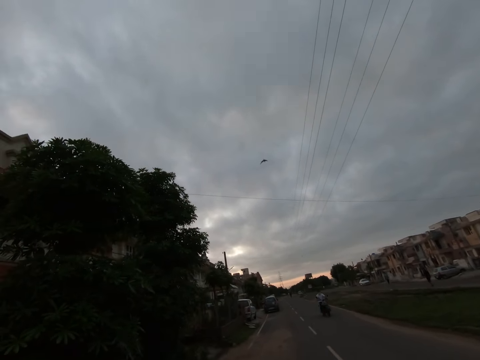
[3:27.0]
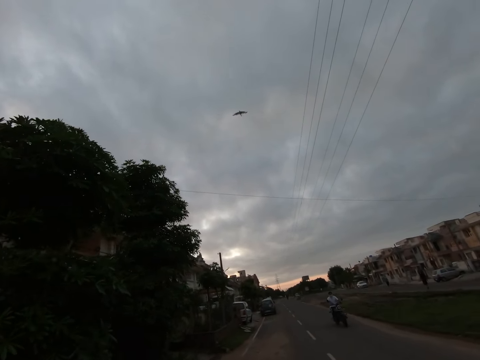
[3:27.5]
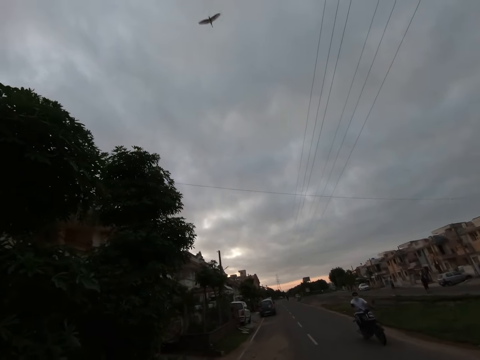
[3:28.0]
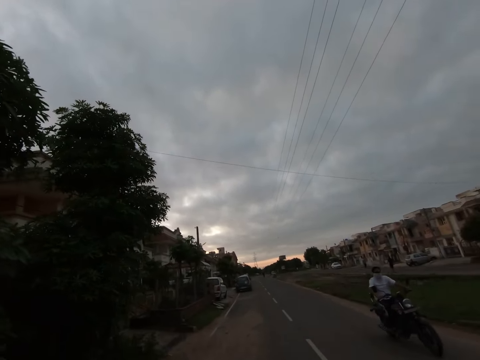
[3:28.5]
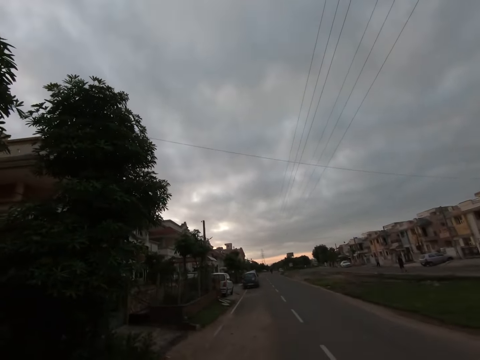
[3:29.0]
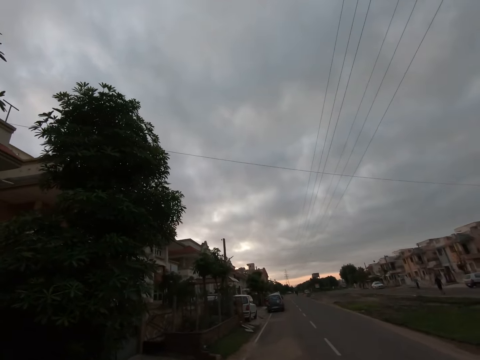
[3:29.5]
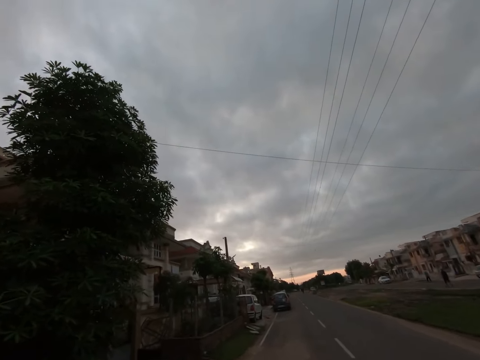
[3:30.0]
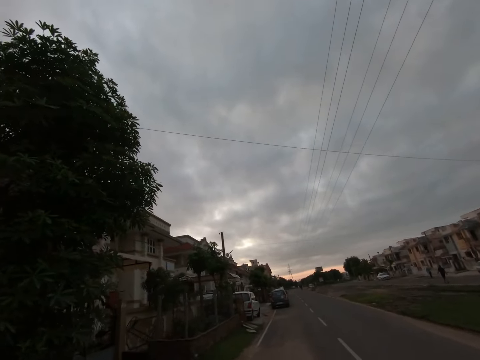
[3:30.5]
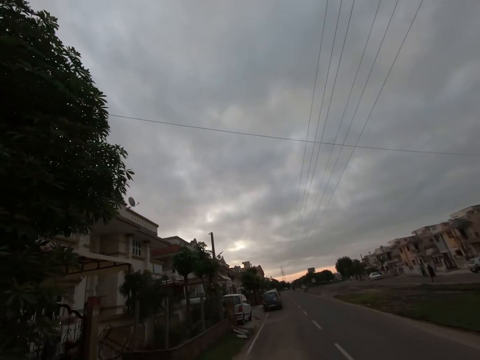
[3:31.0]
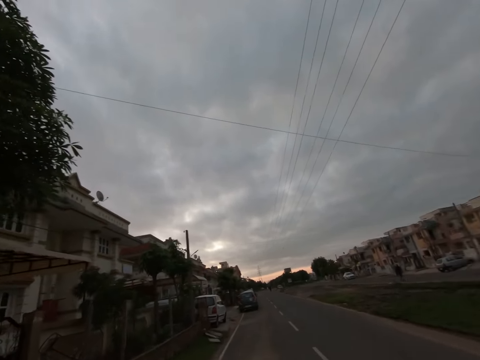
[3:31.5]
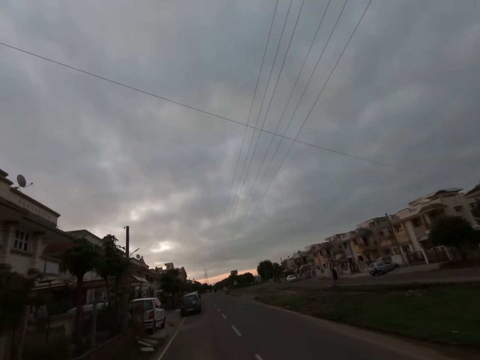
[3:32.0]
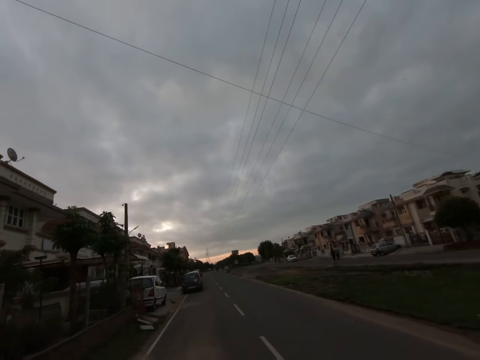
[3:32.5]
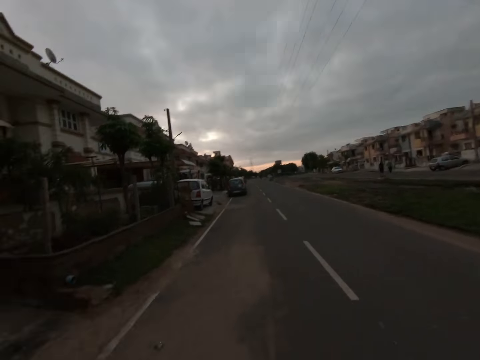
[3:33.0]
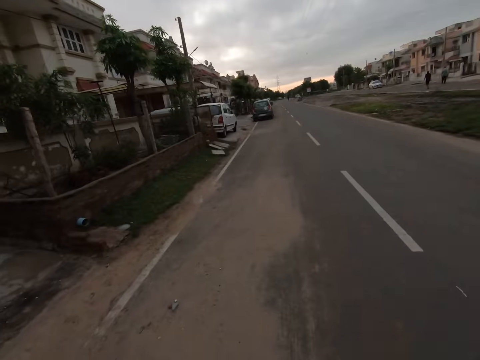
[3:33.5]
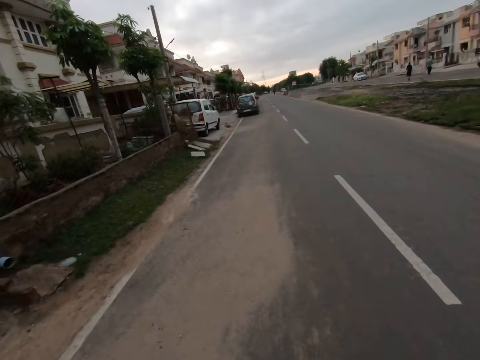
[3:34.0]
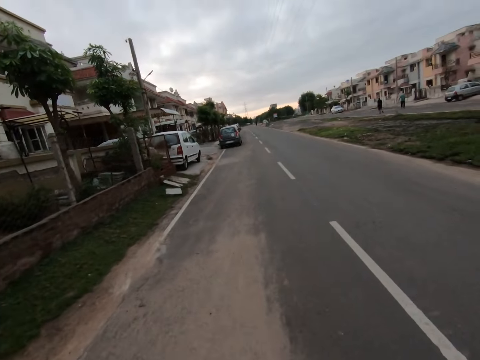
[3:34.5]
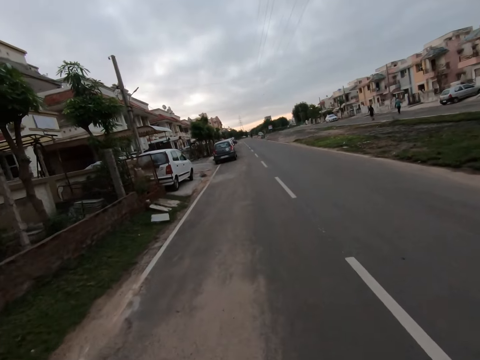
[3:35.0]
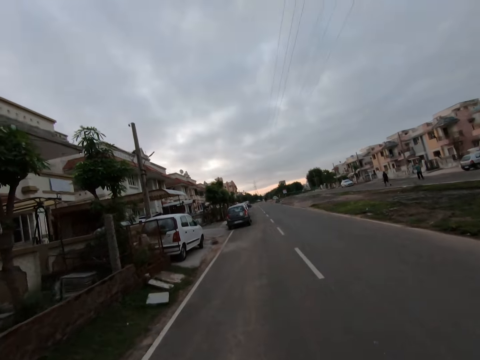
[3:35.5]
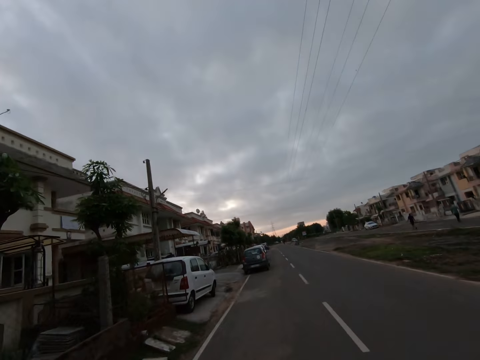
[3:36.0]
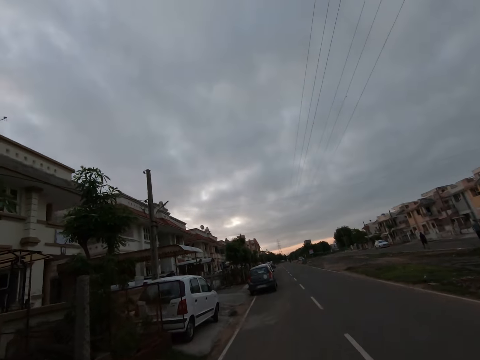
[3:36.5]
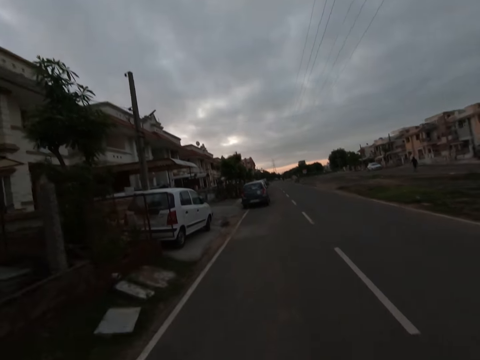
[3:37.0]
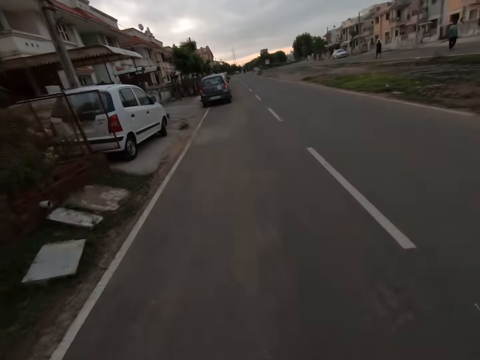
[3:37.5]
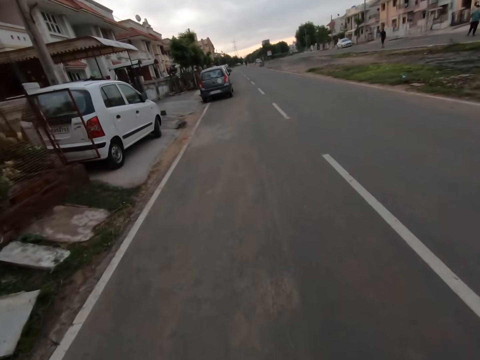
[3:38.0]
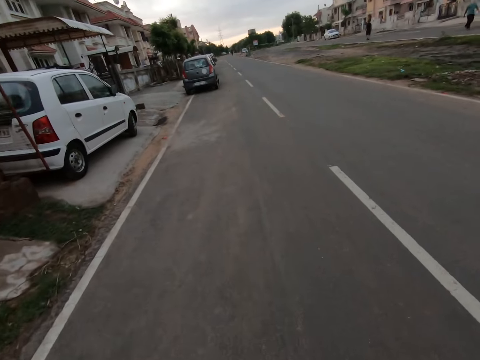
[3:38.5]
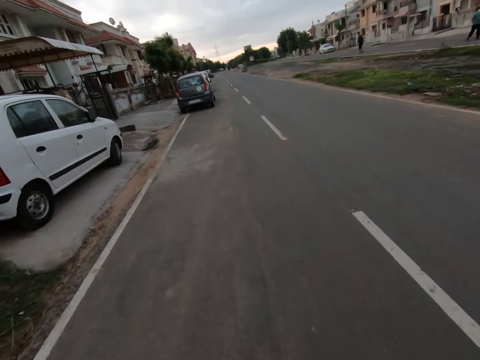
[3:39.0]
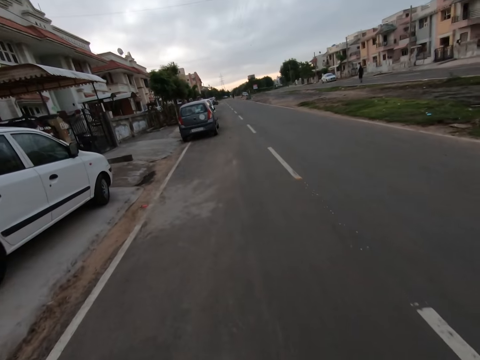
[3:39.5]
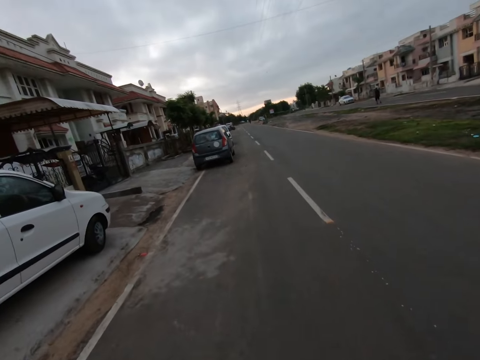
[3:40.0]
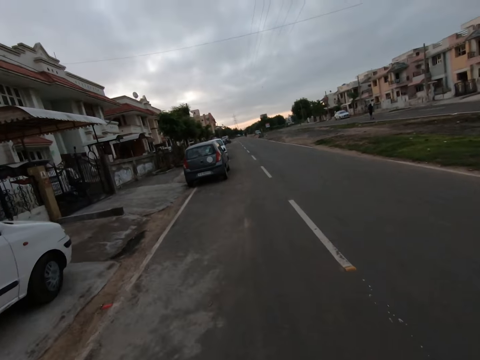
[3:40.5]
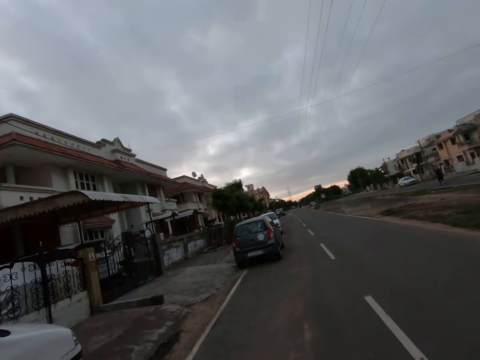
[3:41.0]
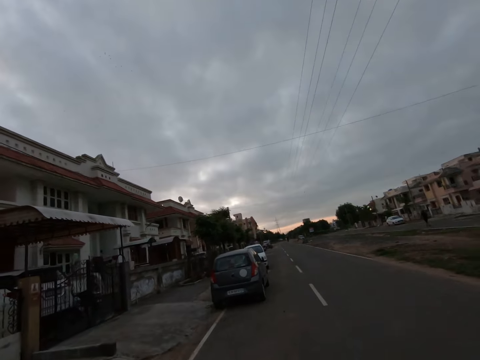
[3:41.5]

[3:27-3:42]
A man rides a motorbike past the camera wearer.

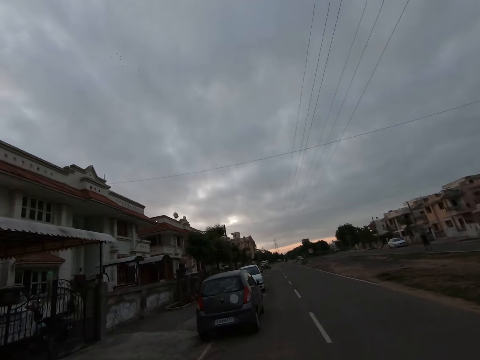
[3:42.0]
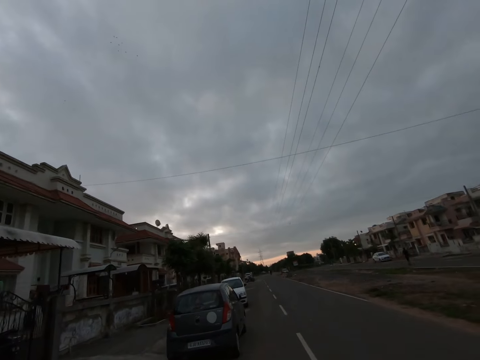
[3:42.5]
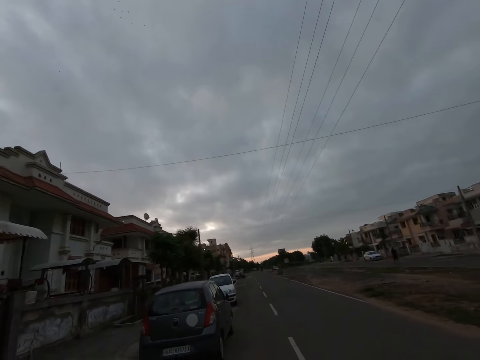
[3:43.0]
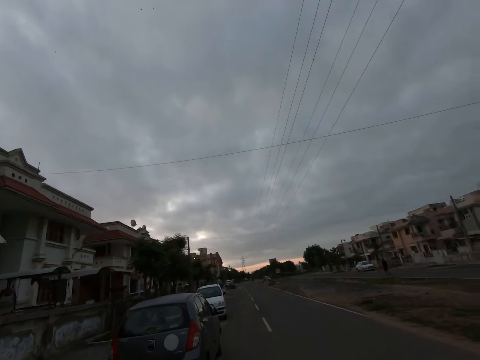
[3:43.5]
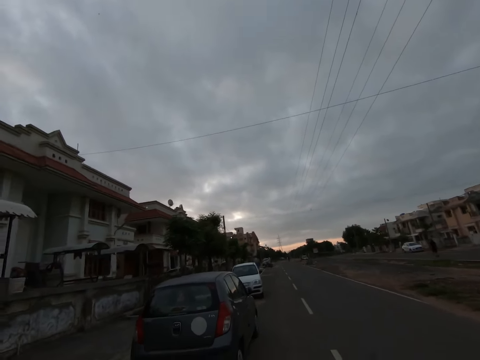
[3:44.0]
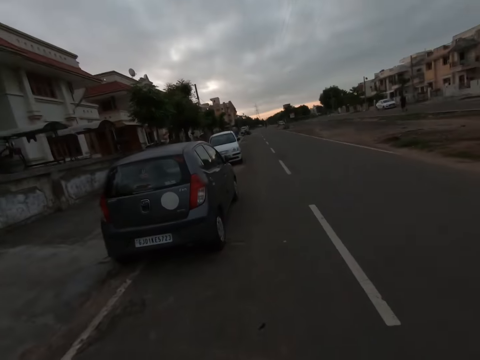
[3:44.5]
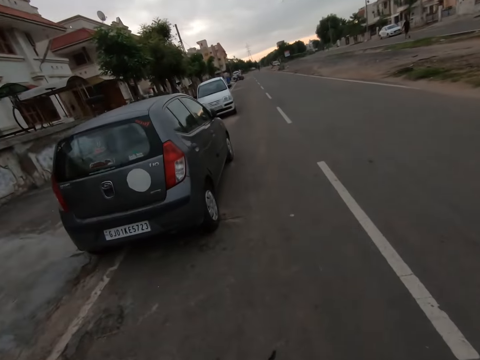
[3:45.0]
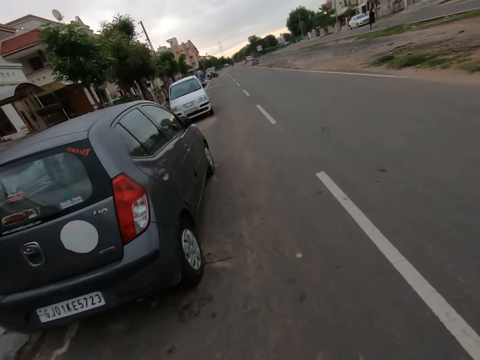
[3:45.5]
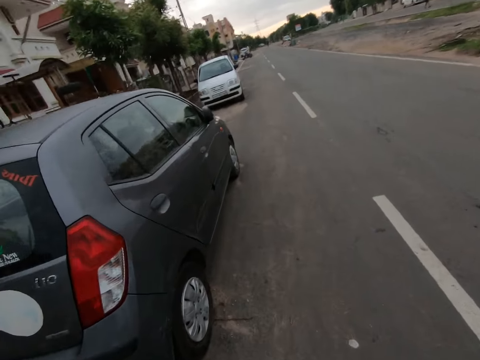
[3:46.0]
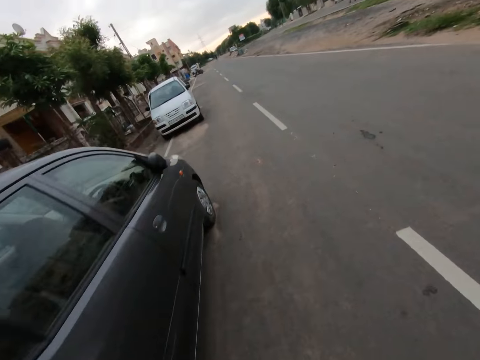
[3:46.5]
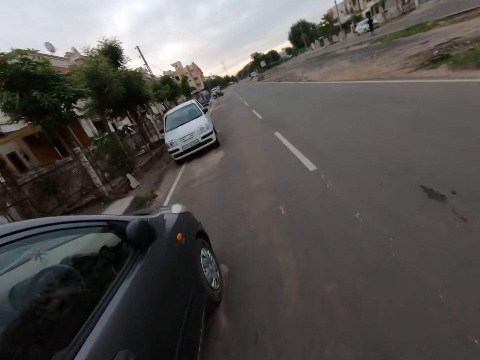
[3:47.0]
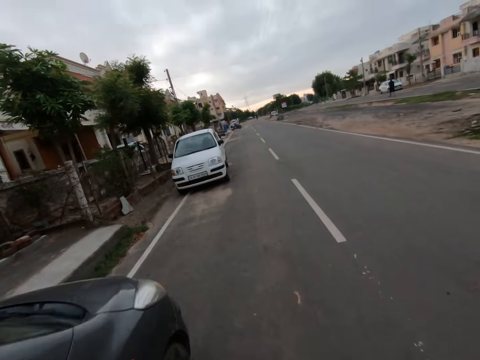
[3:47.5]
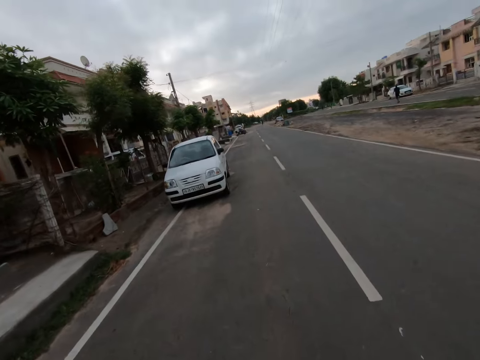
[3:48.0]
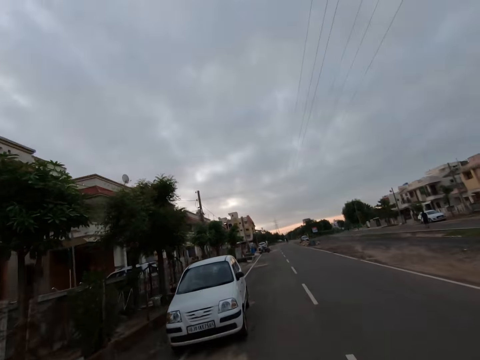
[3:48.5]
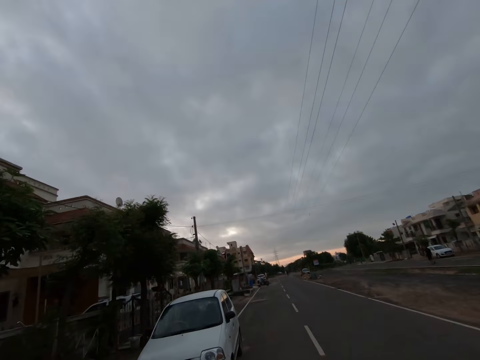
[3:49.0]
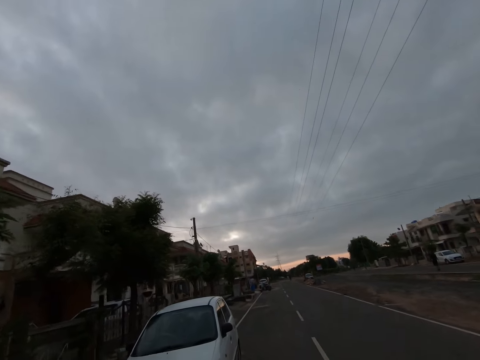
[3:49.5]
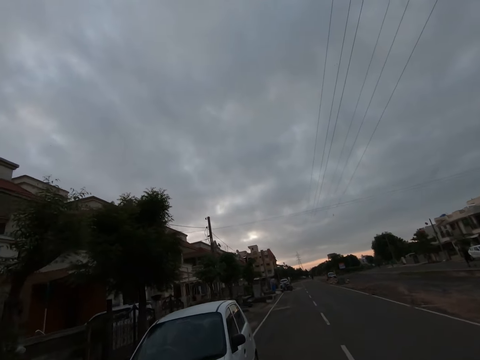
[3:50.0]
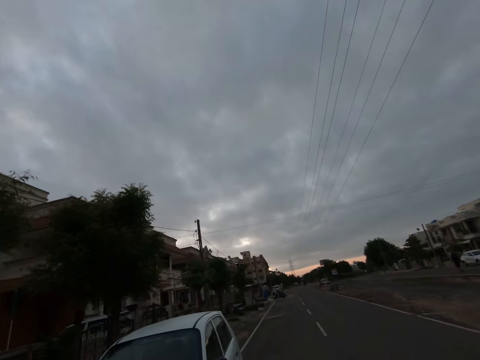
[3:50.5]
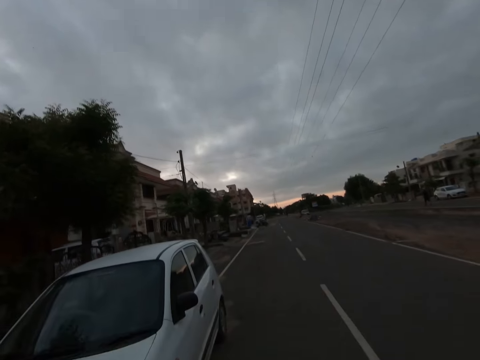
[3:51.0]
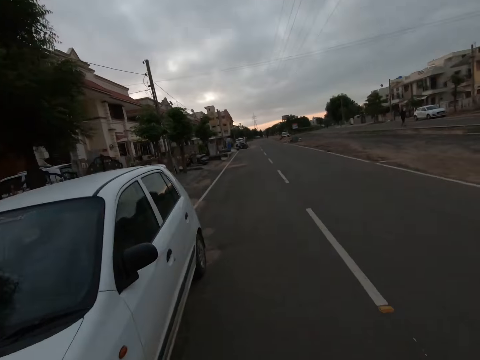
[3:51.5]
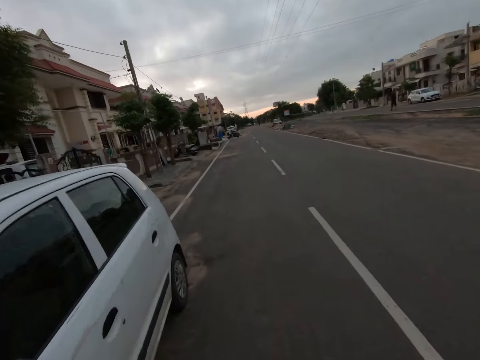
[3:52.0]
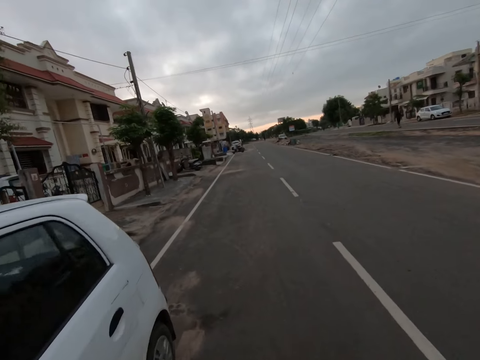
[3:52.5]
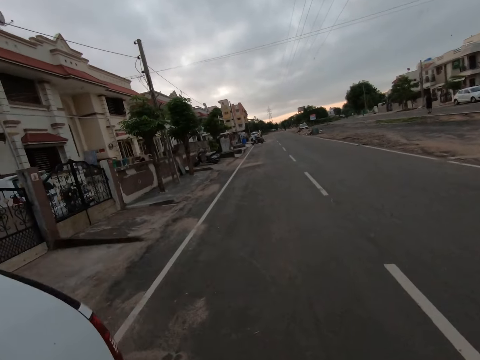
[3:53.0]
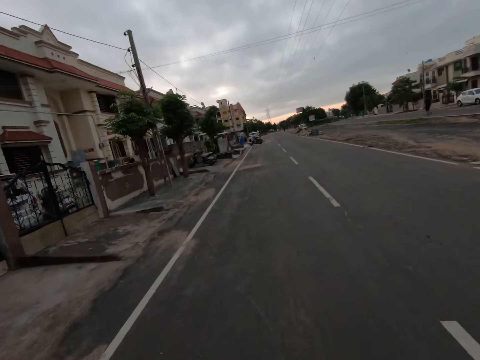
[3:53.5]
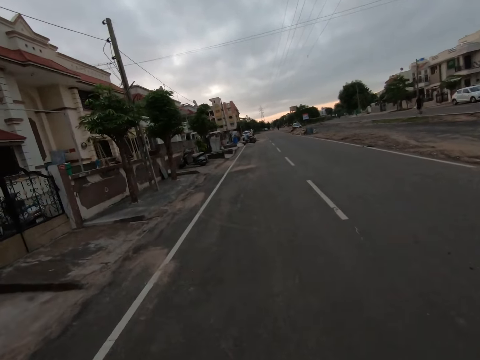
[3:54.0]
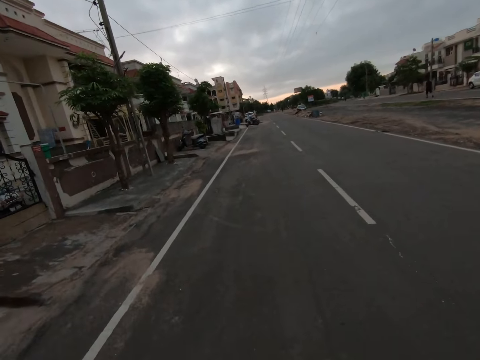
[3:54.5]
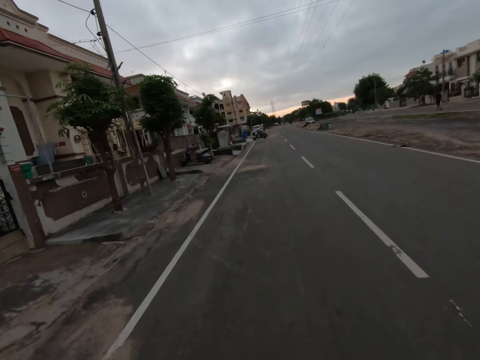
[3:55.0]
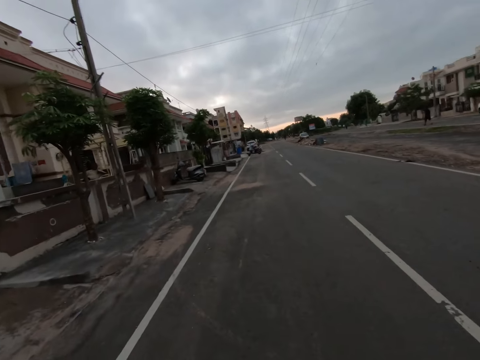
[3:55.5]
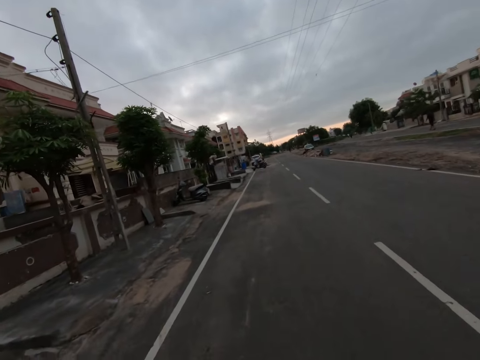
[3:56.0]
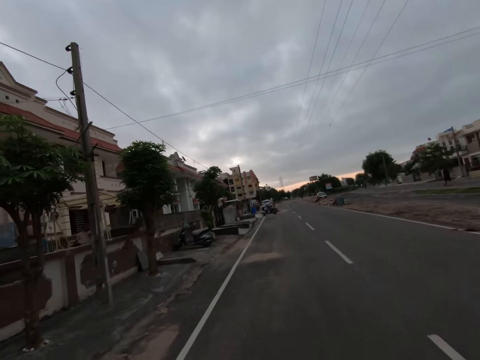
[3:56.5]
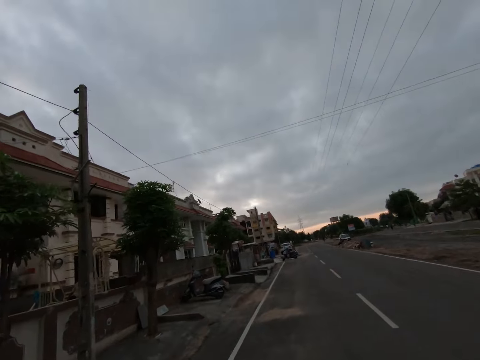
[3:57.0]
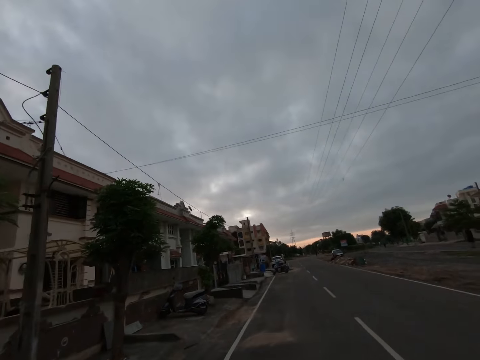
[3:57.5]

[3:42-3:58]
The camera wearer moves their hand.
